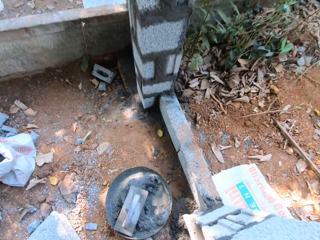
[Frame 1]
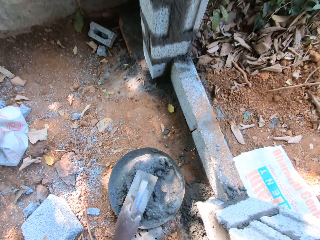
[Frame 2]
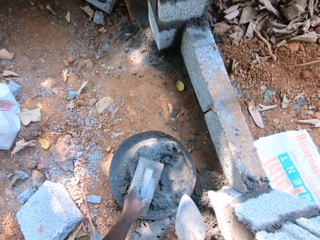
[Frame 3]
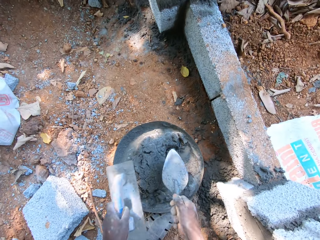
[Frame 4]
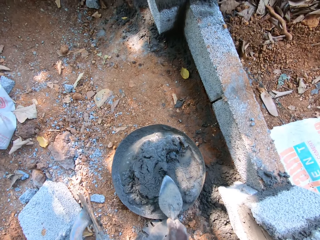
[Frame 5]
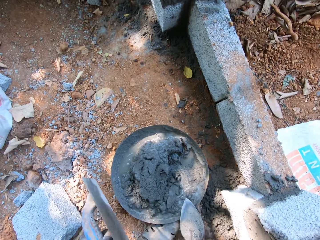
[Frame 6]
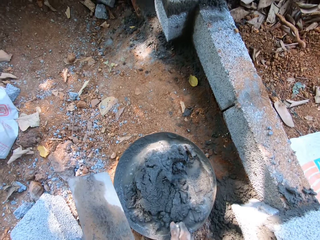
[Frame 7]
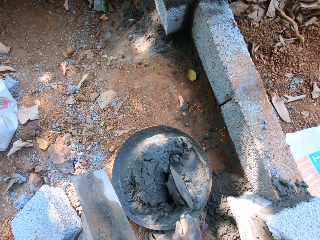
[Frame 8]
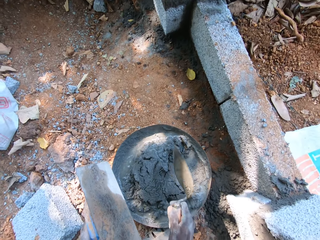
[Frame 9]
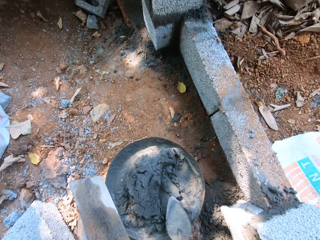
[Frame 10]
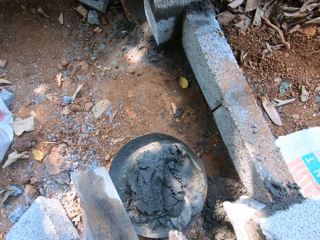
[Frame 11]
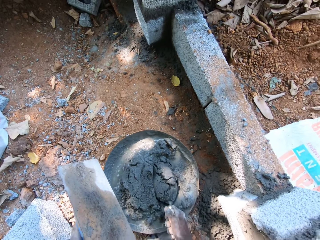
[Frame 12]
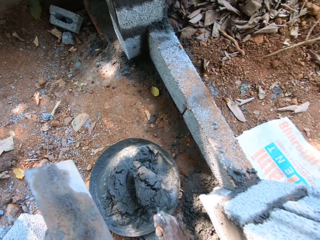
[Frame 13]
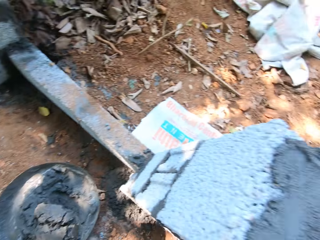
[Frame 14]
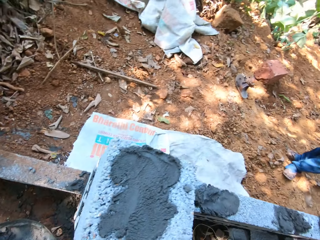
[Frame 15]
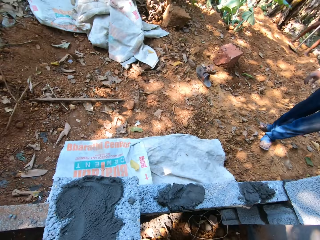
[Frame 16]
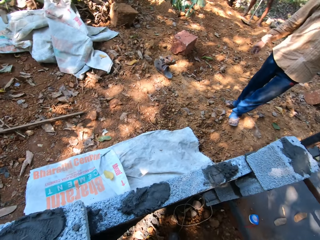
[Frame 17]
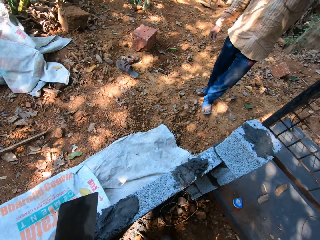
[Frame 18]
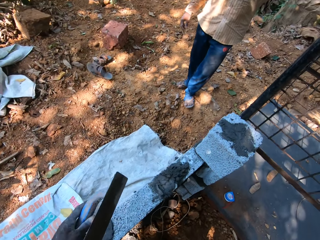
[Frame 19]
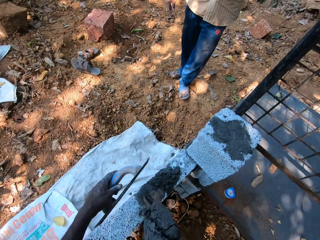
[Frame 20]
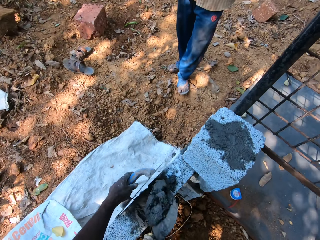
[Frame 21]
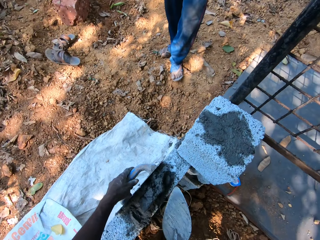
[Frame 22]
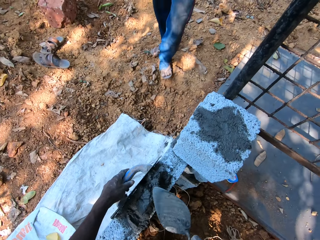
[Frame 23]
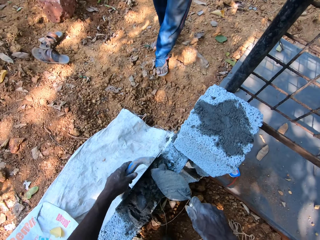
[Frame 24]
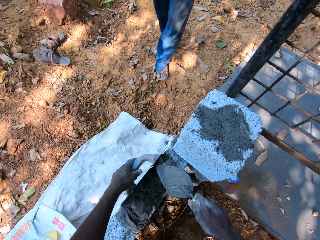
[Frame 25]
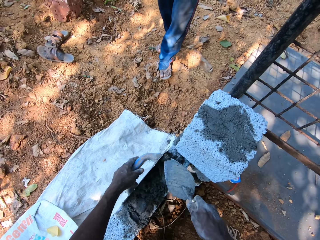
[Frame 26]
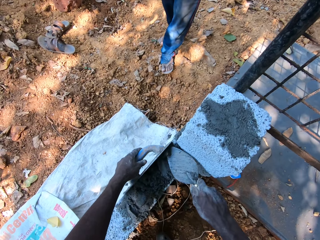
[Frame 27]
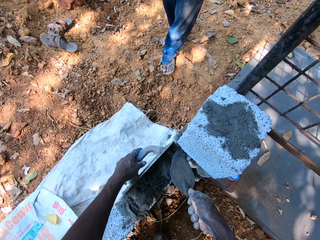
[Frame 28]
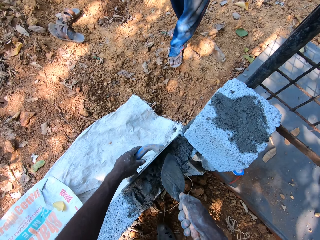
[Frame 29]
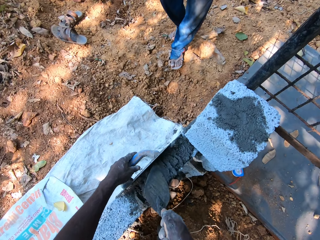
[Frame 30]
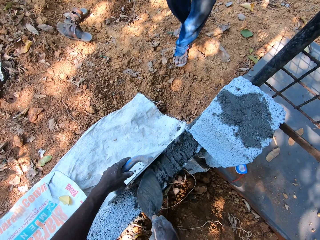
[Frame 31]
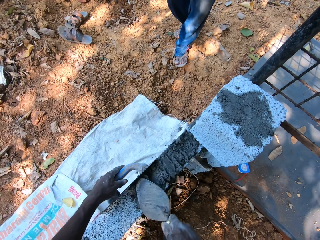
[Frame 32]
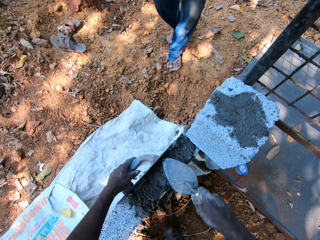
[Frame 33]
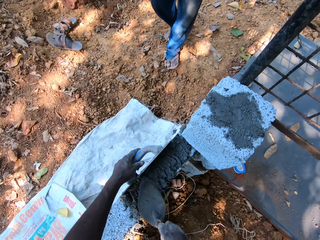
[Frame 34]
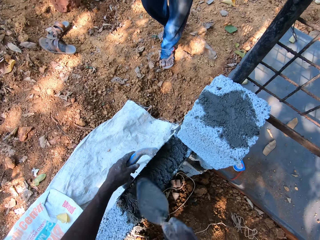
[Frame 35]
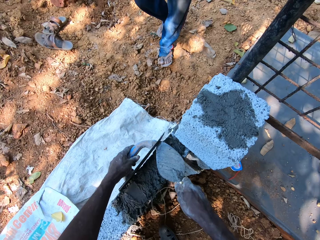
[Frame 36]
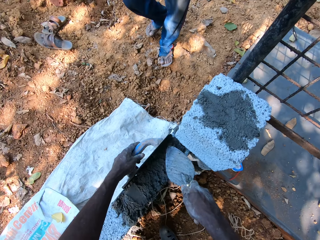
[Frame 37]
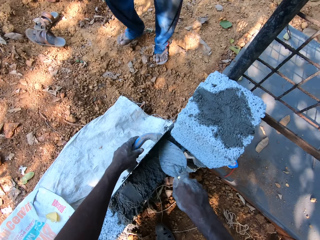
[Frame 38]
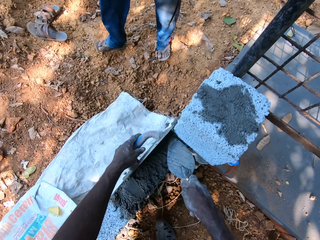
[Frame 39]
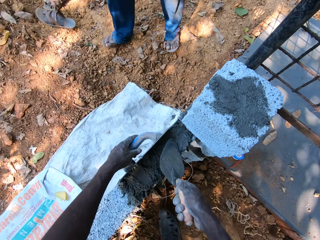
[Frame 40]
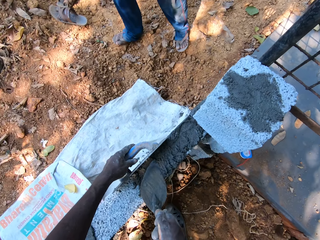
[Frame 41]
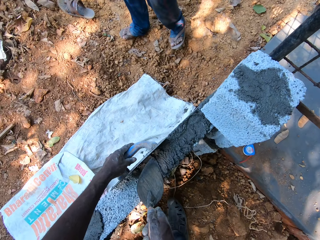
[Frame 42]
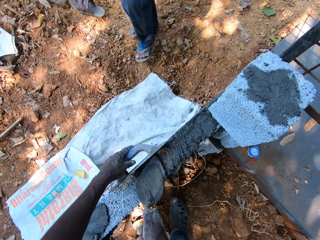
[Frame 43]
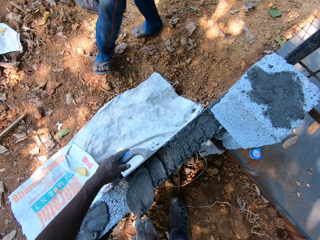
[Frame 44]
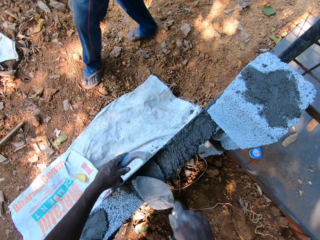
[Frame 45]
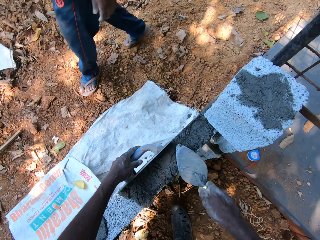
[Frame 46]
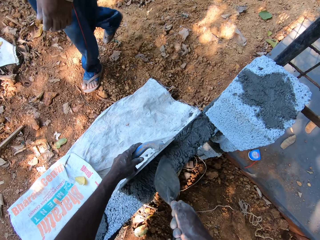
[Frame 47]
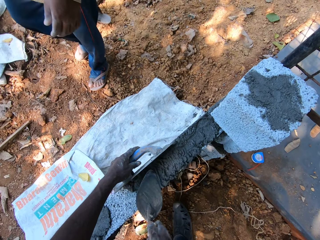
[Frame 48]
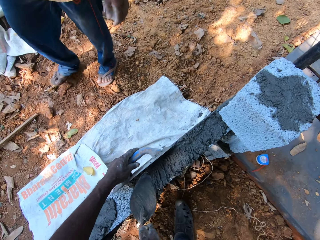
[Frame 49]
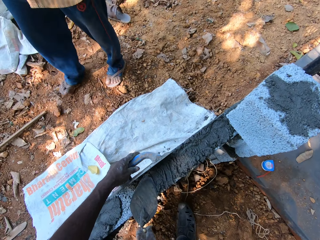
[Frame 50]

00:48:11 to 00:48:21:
The camera wearer picks up a hand levelling trowel or metal float in the tray on the ground with his left hand. He mixes the concrete or cement on the tray on the ground with the hand trowel in his right hand. He packs the concrete from the tray on the ground with the hand trowel in his right hand. He walks. He holds the cement with the metal float. He drops the concrete in the hand trowel on the concrete block on the wall with his right hand. He spreads the concrete on the concrete block in the wall with the hand trowel in his right hand and the hand levelling trowel in his left hand.

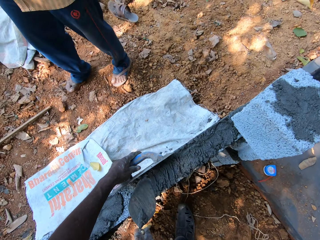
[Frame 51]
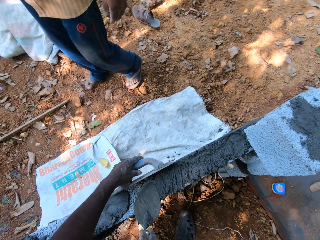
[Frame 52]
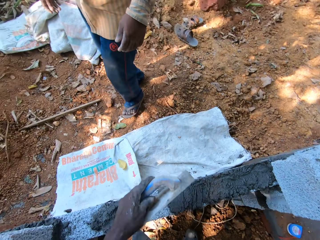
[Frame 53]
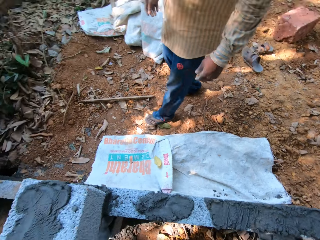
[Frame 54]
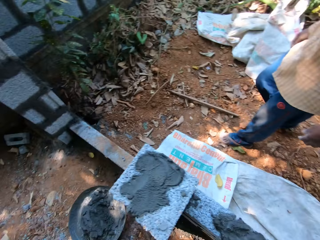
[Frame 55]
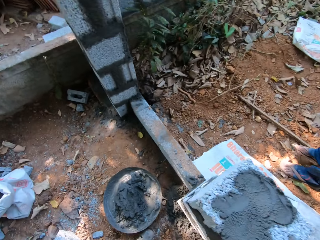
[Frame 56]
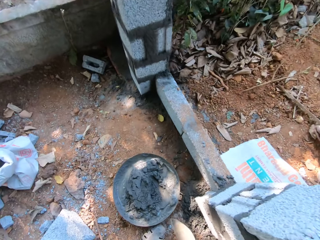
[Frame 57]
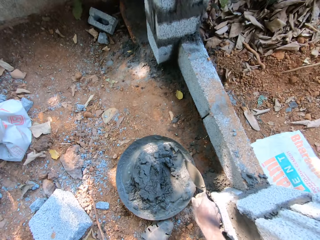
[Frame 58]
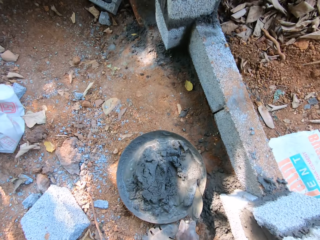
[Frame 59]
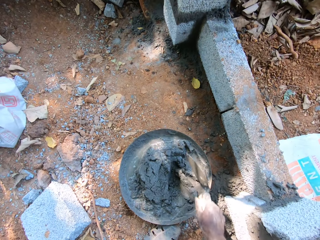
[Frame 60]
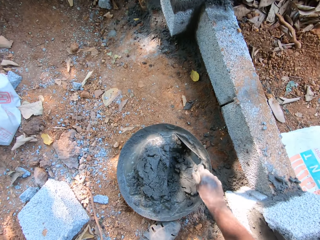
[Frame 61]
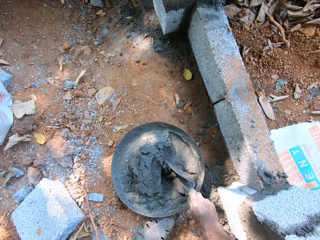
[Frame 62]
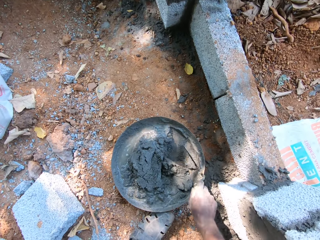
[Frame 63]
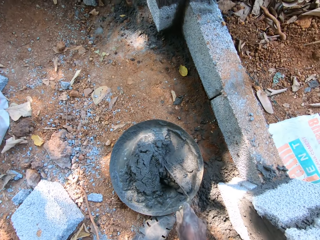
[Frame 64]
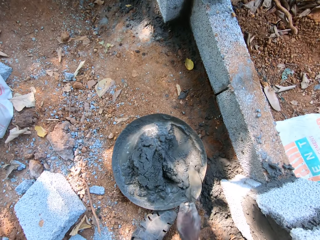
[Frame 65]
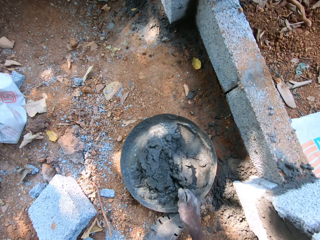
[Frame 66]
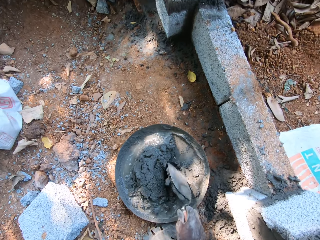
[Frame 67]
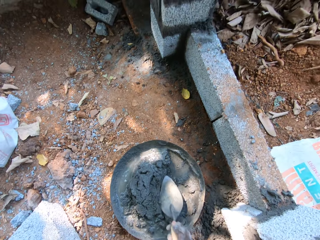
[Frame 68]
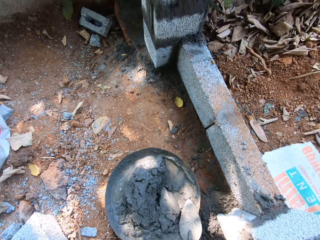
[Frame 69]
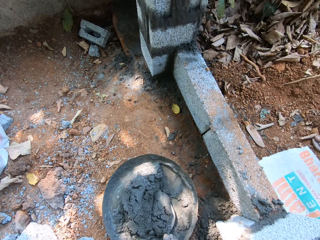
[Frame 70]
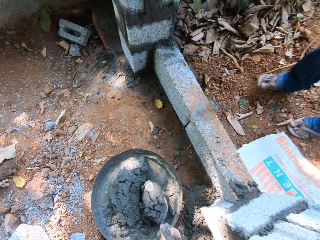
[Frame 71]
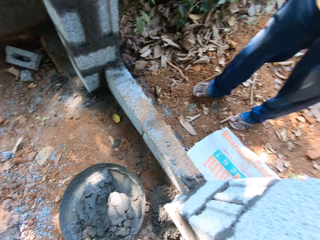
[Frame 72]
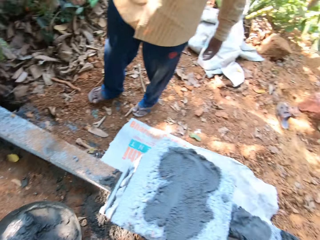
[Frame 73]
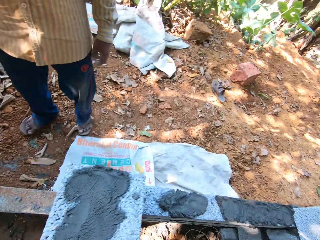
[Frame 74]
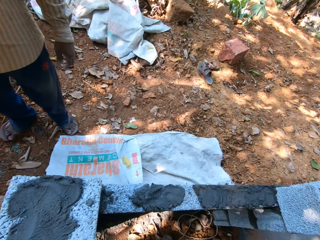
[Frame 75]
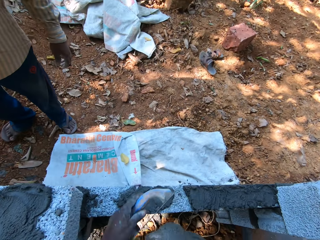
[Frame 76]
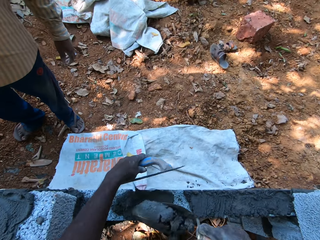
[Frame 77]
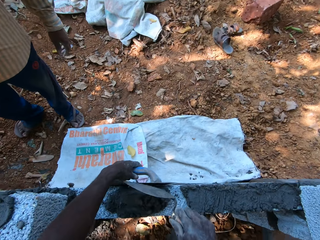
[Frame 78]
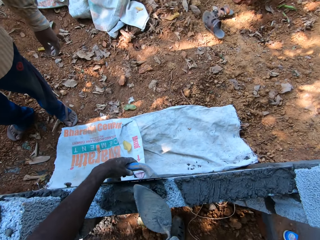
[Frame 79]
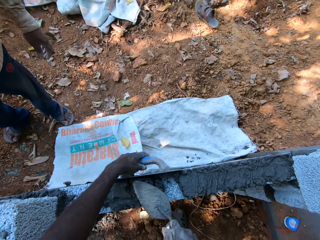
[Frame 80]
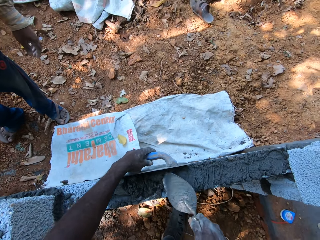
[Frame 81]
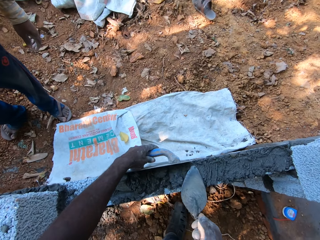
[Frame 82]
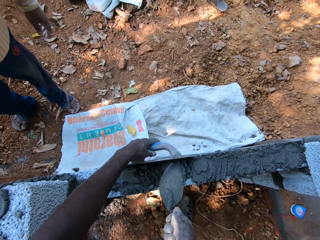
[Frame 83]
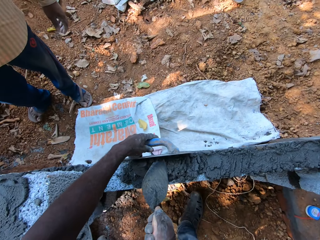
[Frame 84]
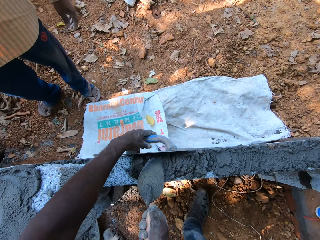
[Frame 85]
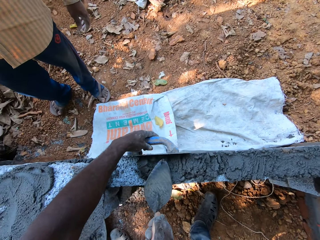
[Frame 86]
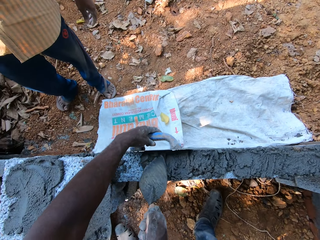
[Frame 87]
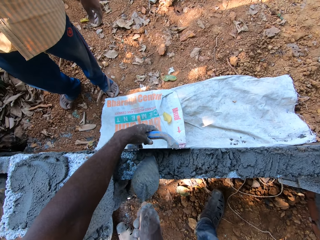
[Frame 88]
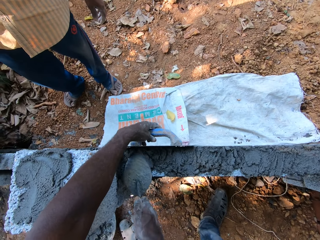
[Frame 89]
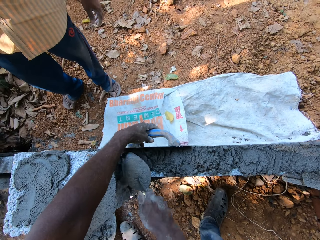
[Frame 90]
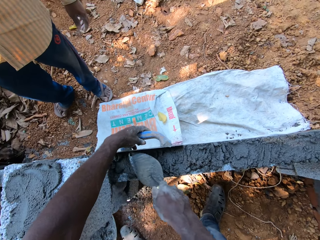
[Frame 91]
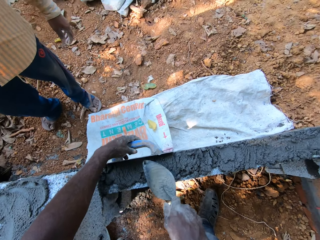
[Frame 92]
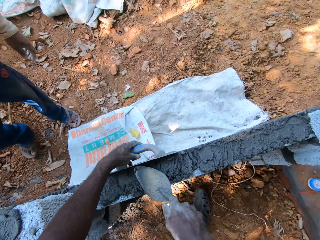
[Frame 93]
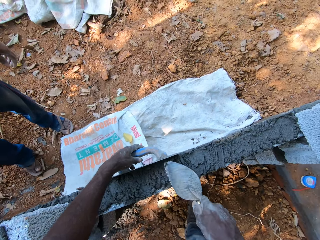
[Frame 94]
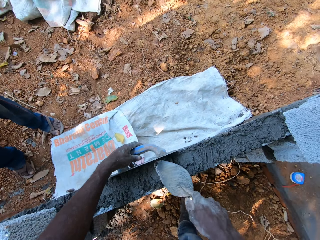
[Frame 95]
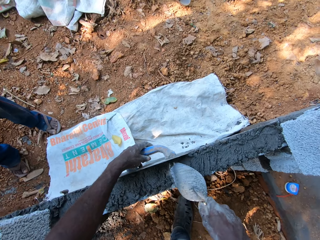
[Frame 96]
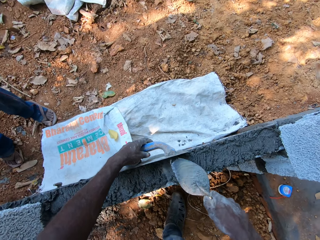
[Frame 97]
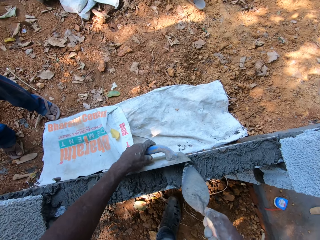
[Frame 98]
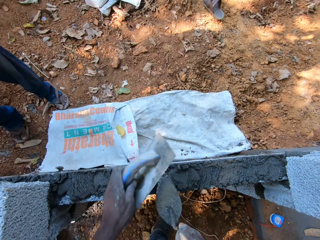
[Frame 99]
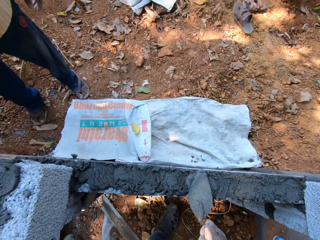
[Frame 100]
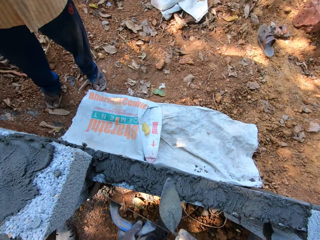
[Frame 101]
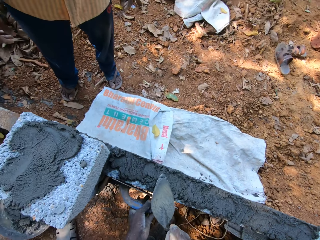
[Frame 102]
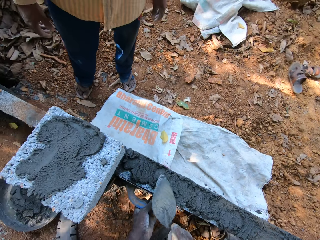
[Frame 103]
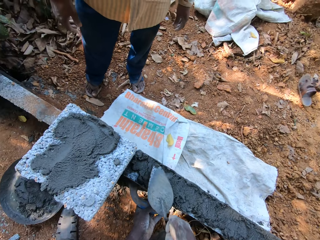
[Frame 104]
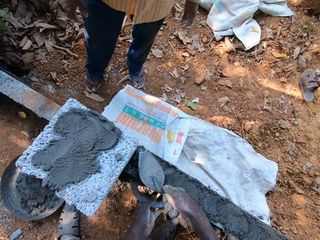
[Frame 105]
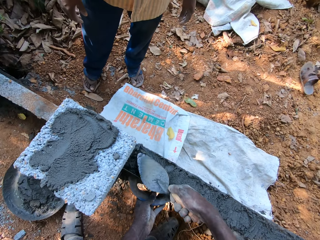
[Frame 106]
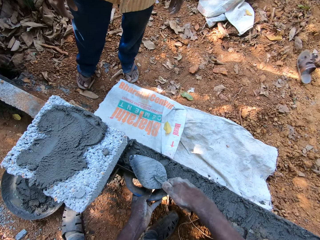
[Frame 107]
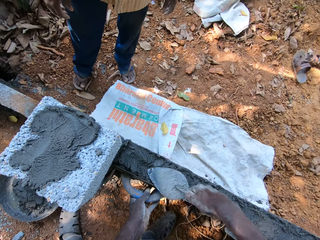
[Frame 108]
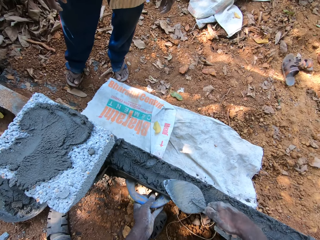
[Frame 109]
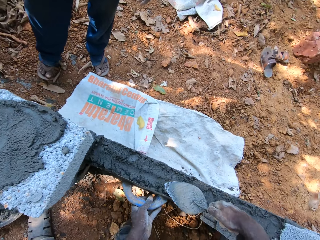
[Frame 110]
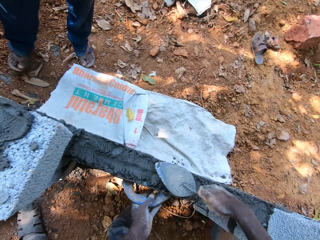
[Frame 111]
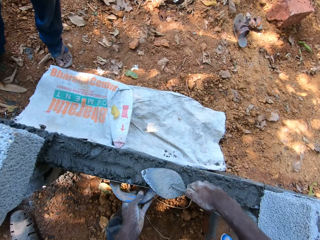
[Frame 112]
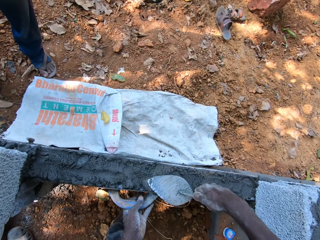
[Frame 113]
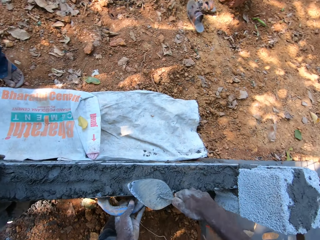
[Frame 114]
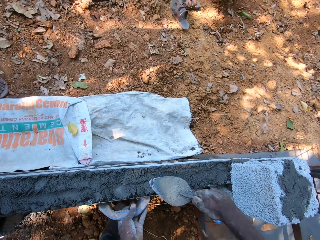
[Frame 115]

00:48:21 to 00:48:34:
The camera wearer mixes the concrete or cement on the tray on the ground with the hand trowel in his right hand. He packs the concrete from the tray on the ground with the hand trowel in his right hand. He holds the cement with a metal float or hand levelling trowel. He drops the concrete in the hand trowel on the concrete block on the wall with his right hand. He spreads the concrete on the concrete block in the wall with the hand trowel in his right hand and the hand levelling trowel in his left hand.
